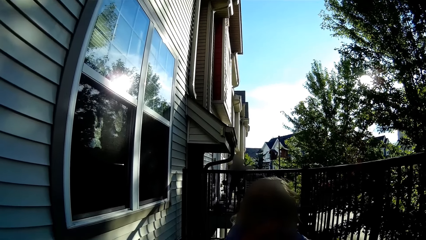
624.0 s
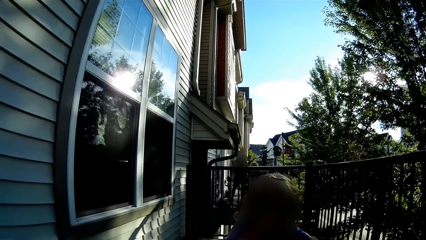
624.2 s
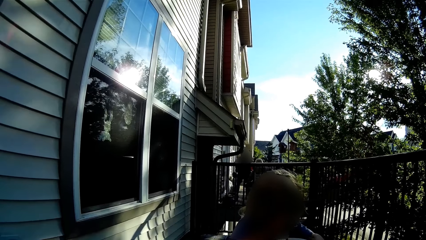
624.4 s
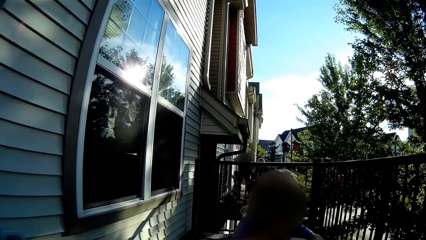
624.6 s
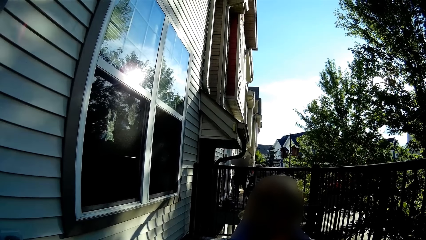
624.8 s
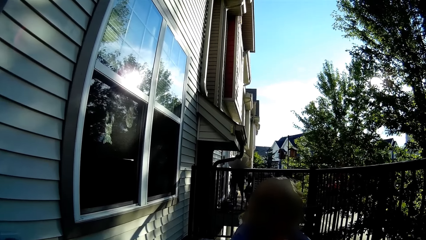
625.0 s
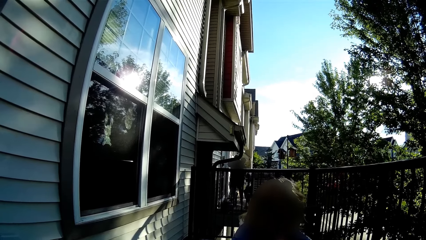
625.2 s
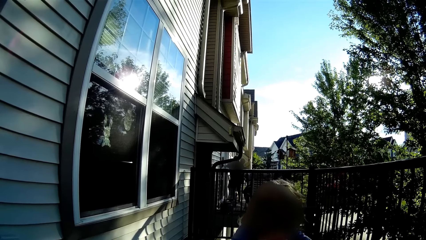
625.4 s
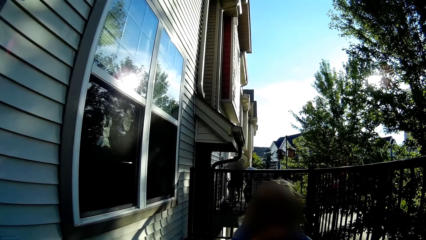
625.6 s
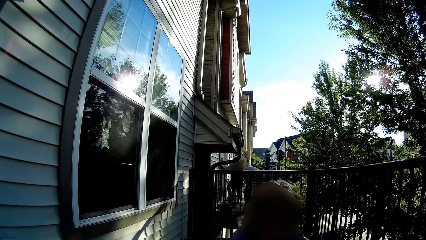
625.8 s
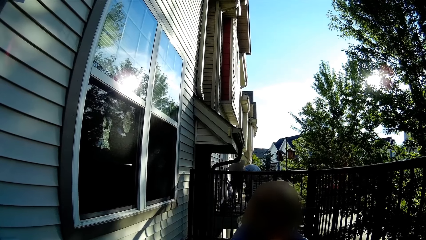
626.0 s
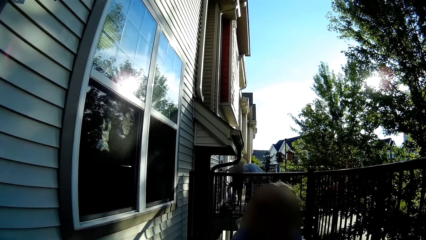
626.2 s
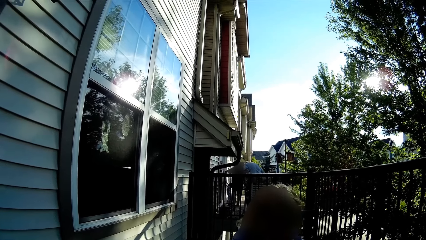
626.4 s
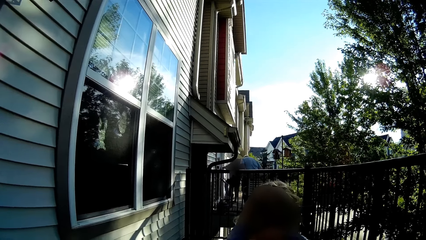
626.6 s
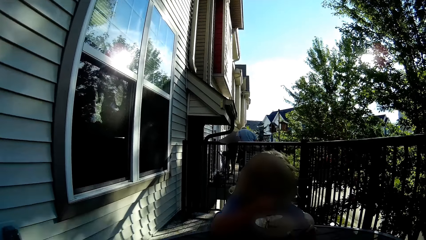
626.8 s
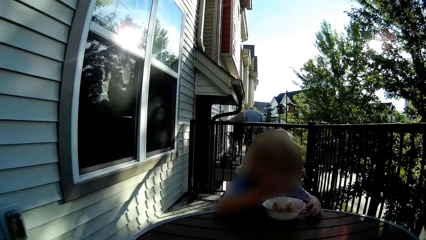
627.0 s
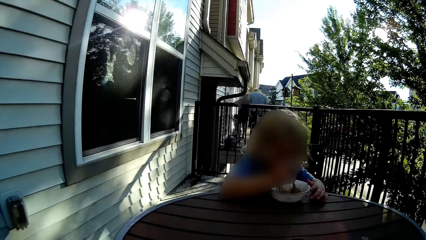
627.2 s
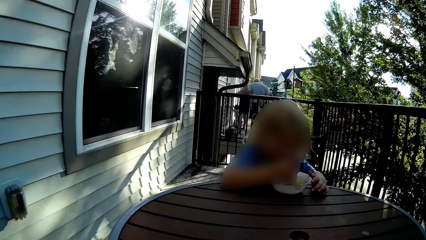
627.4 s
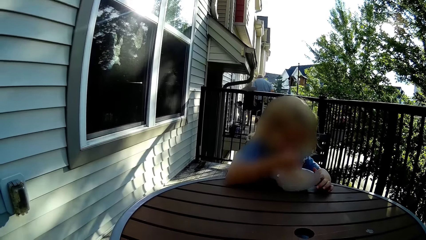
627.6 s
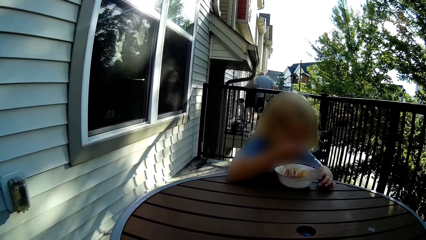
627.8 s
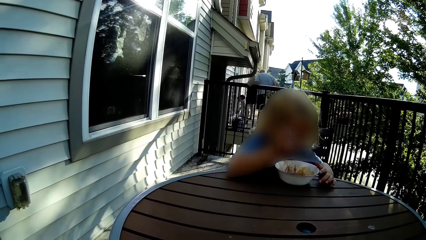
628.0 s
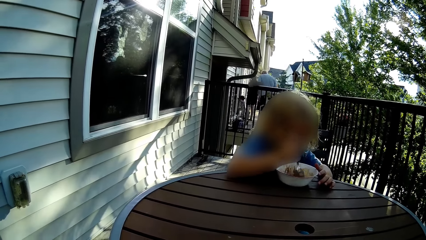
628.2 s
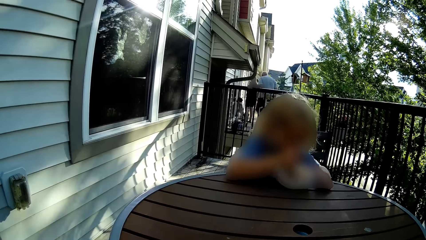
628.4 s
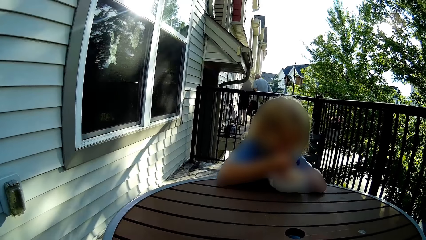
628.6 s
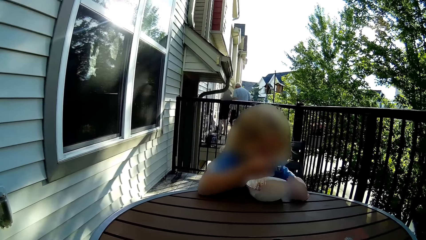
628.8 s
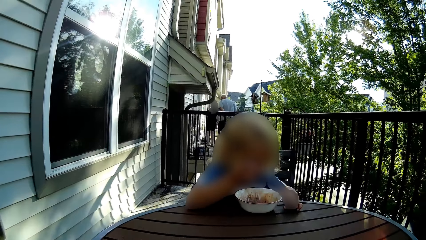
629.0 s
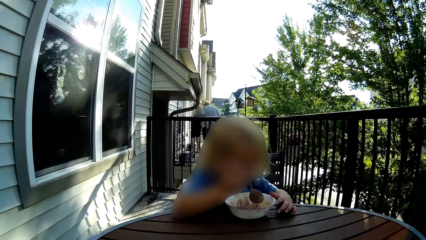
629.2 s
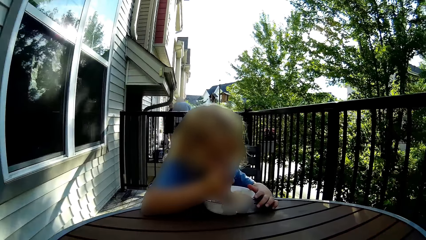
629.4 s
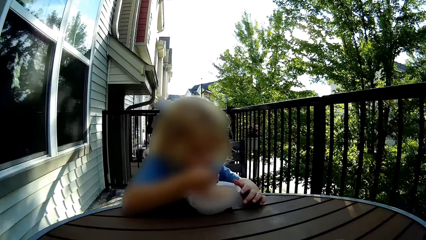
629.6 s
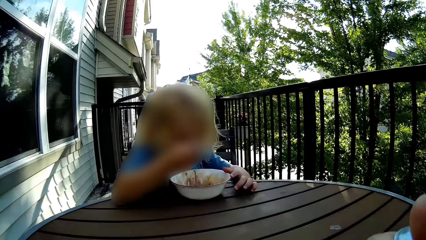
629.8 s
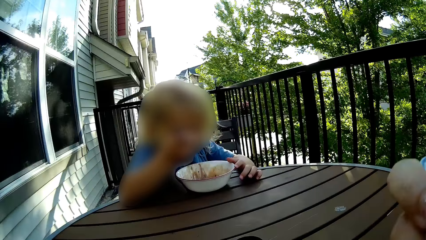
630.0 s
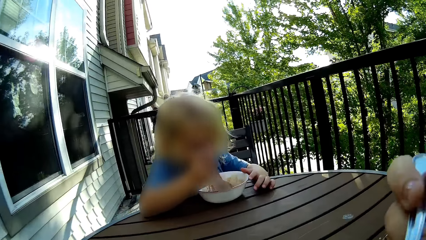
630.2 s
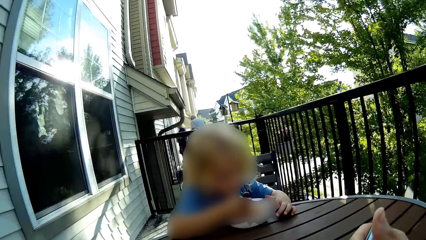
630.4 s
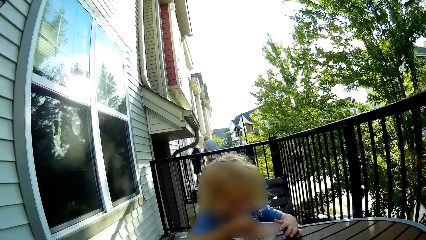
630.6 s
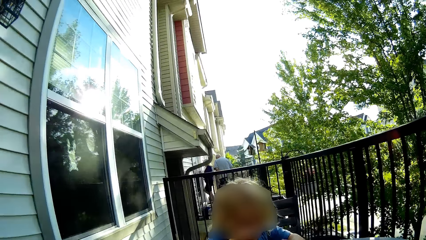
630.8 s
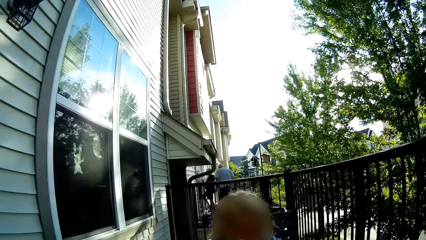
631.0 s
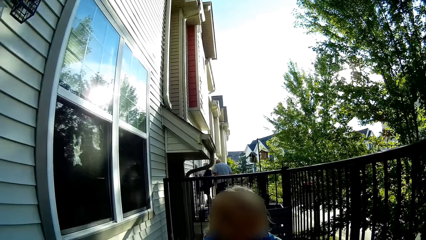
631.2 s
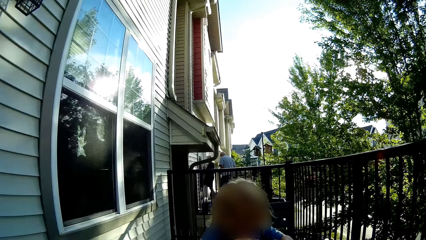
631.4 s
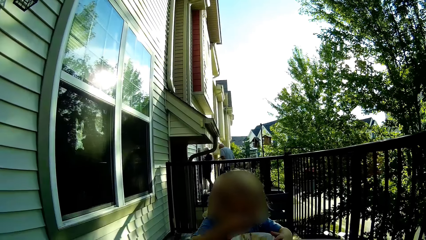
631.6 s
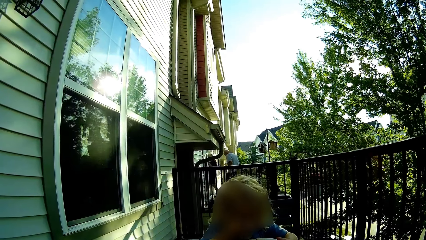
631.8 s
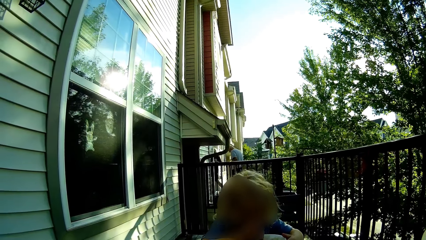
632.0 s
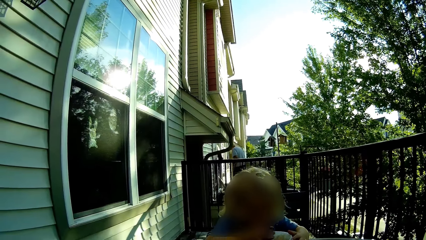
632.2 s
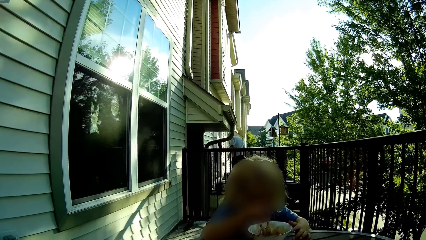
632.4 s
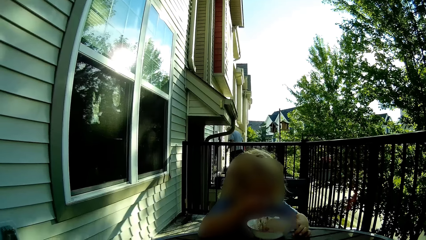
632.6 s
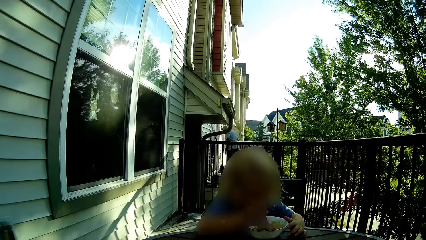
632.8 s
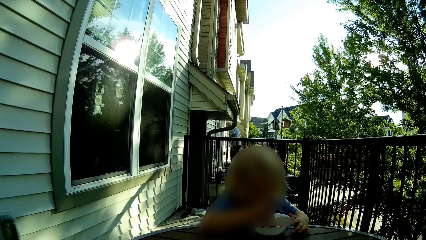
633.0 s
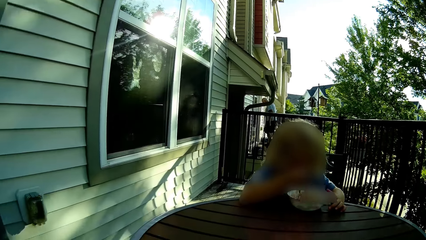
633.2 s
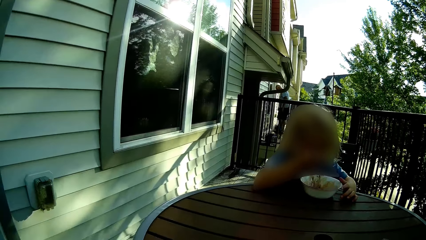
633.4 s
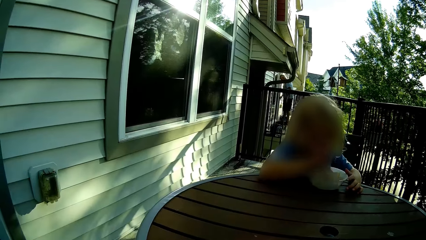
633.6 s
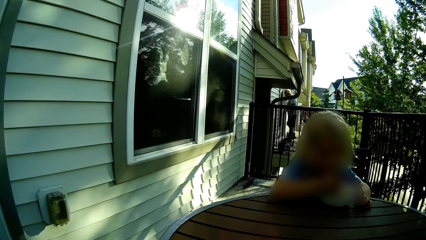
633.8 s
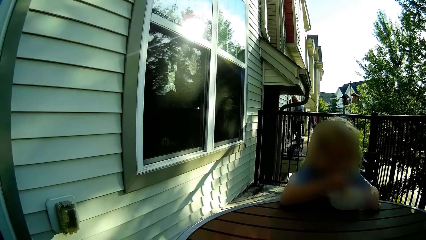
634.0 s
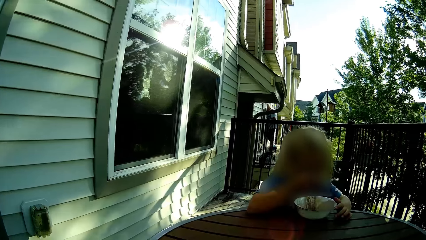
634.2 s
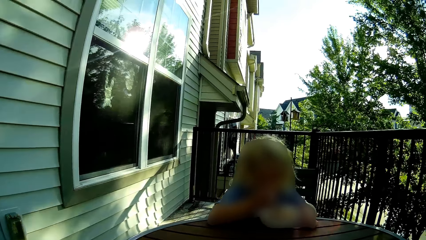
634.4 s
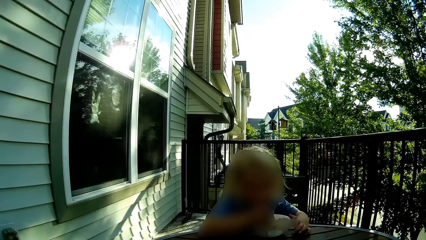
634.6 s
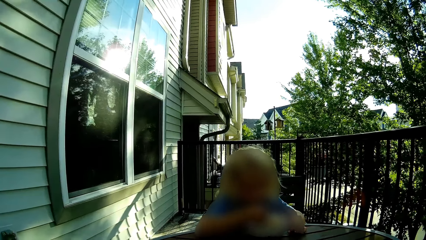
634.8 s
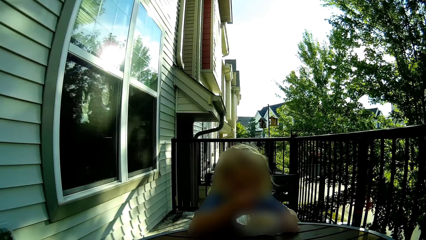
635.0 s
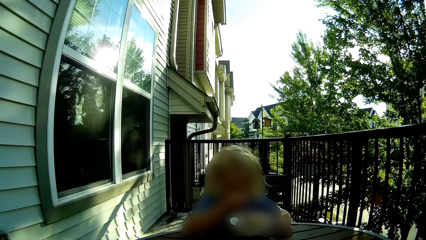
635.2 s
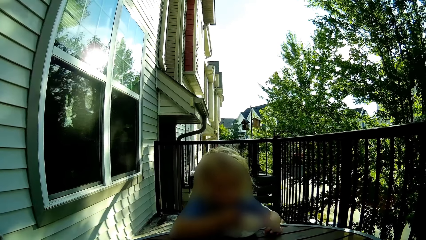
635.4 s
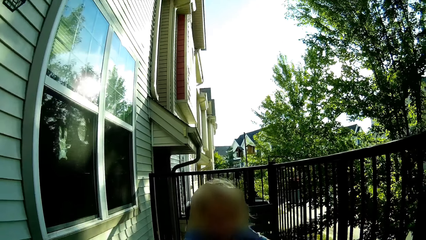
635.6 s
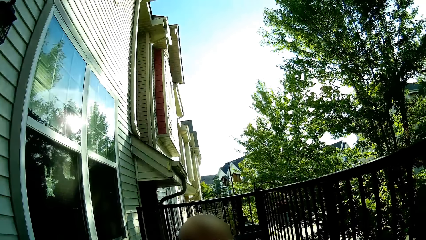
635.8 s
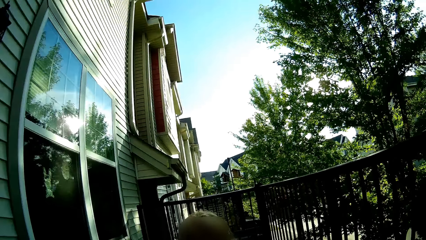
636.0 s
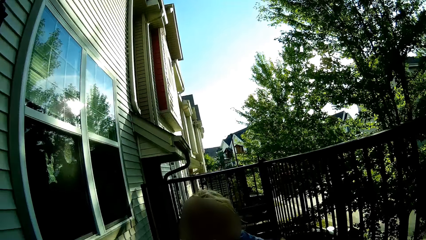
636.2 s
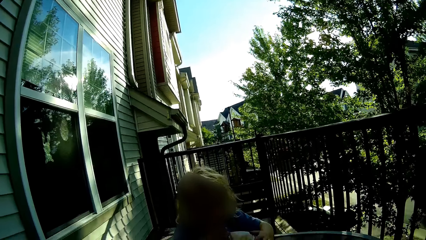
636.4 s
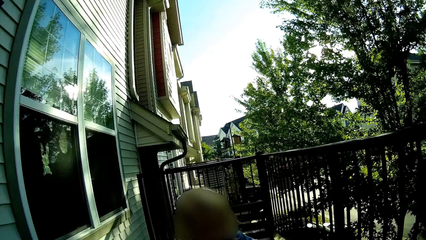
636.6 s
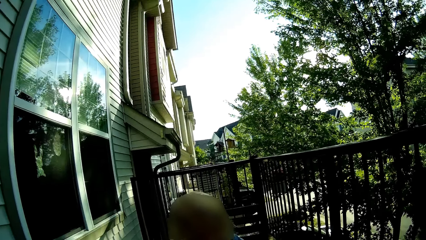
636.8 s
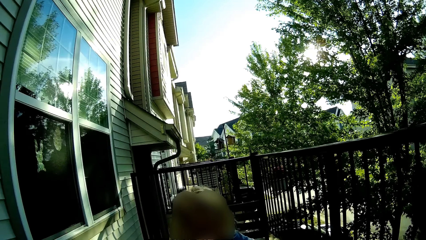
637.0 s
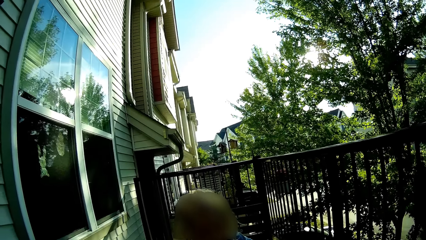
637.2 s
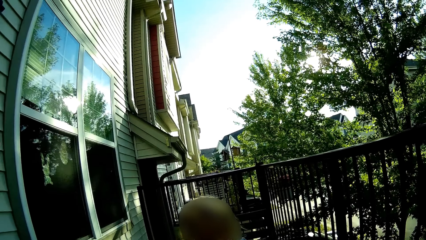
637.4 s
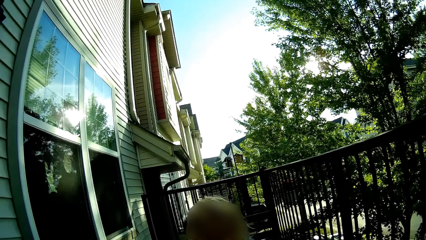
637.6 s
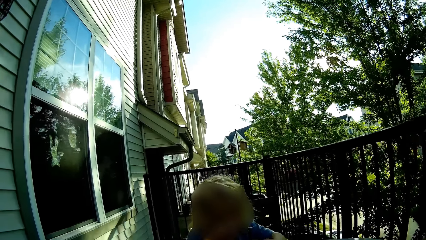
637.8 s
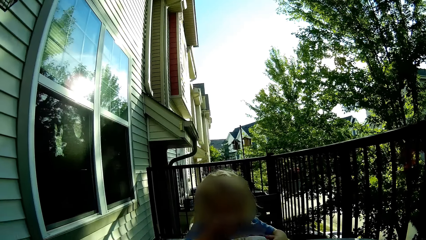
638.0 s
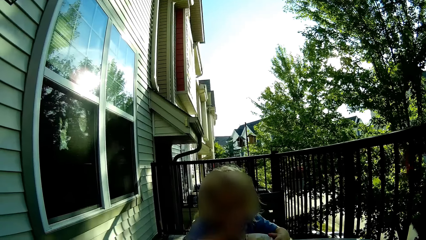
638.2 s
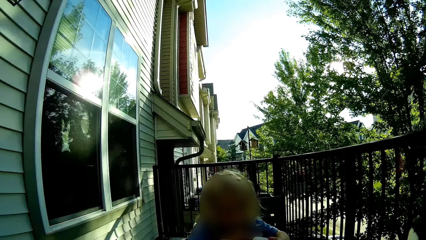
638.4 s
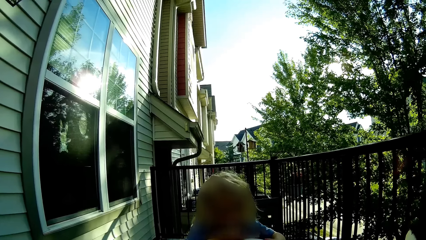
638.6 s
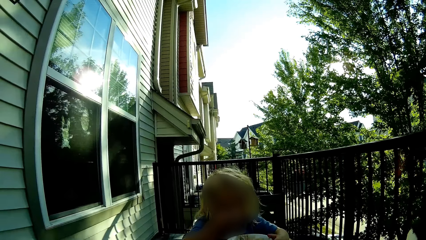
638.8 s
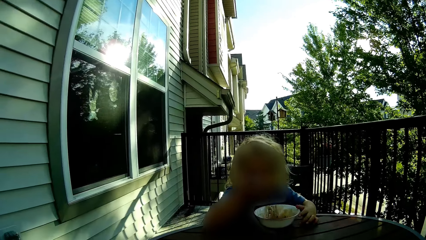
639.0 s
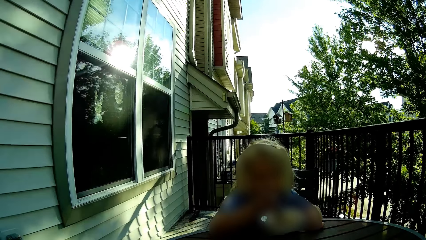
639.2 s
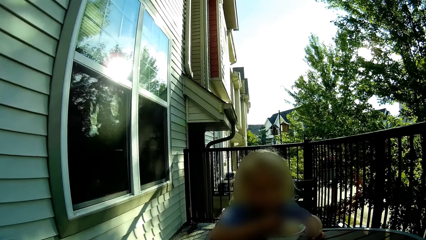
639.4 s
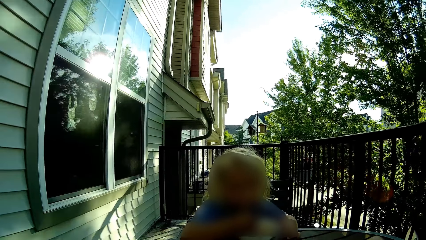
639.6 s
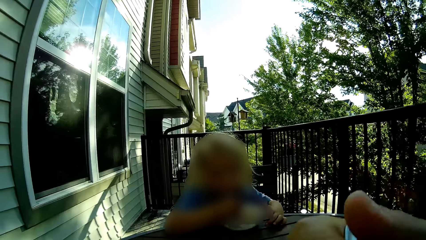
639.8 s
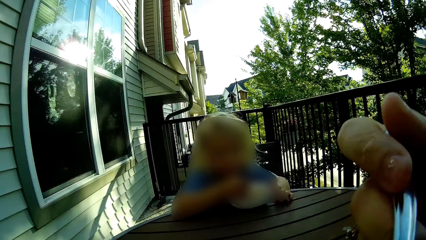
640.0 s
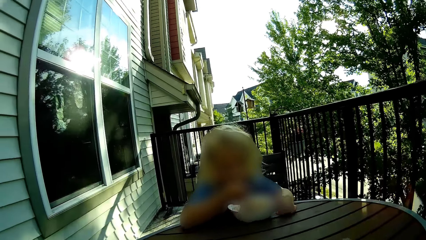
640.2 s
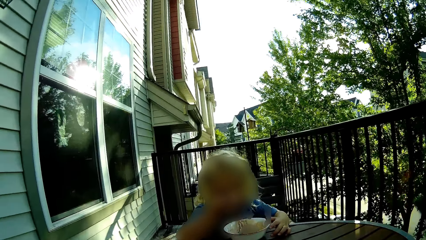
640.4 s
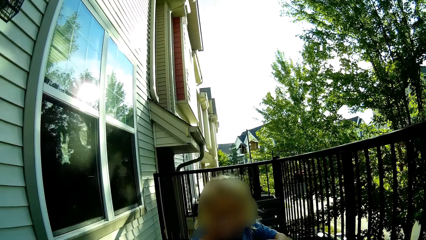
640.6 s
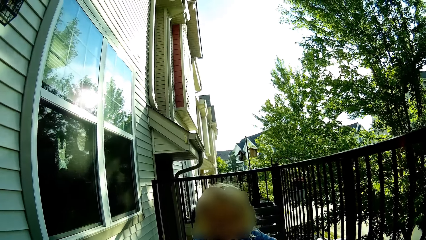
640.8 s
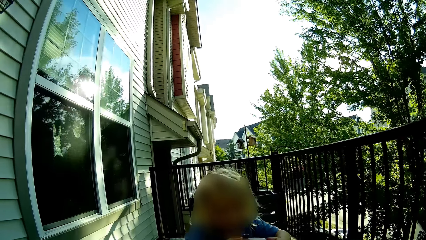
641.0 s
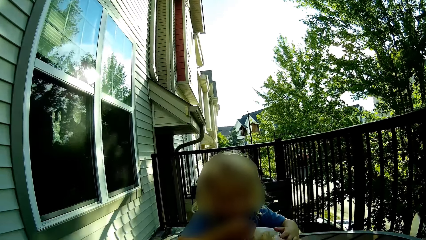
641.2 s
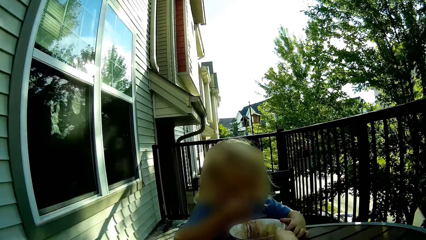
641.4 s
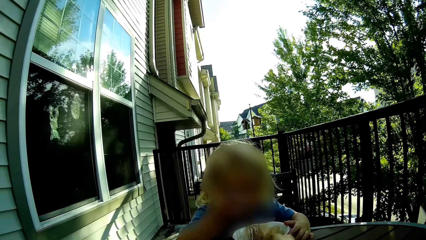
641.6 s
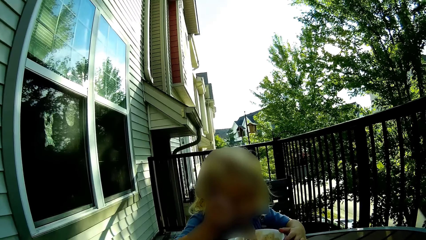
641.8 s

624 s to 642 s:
The girl licks some ice-cream from the bowl with the spoon in her right hand. The camera wearer eats from the cutlery in her right hand. The girl licks some ice-cream from the bowl with the spoon in her right hand. The camera wearer talks to the girl. She eats from the cutlery in her right hand.
